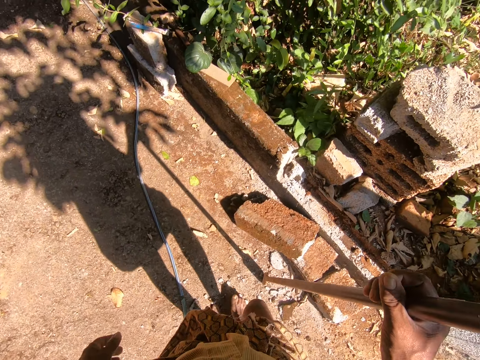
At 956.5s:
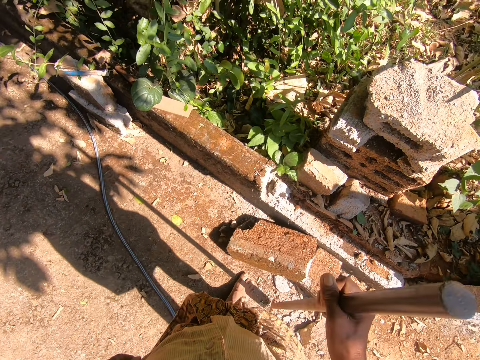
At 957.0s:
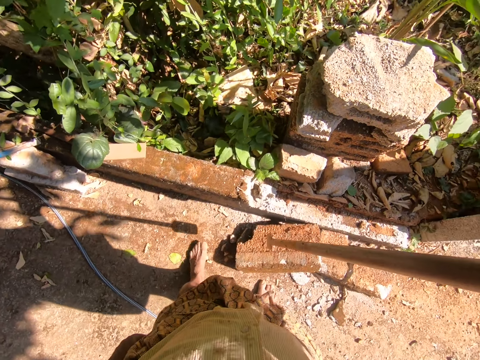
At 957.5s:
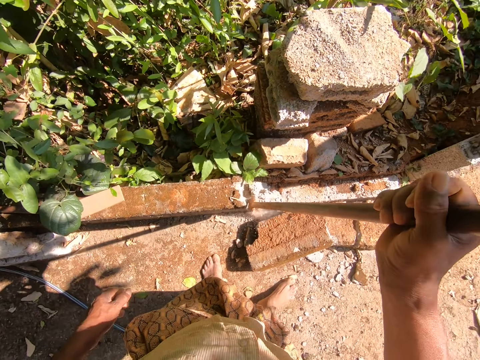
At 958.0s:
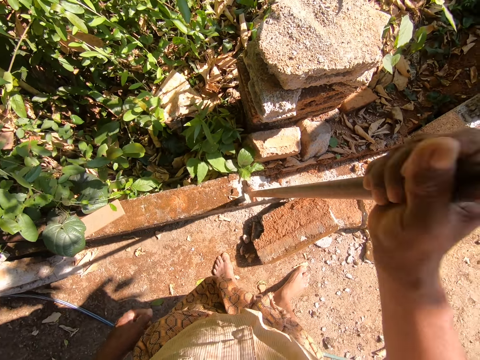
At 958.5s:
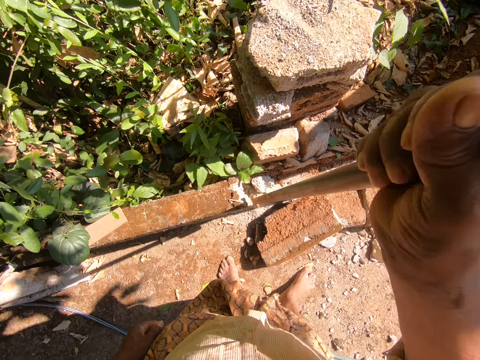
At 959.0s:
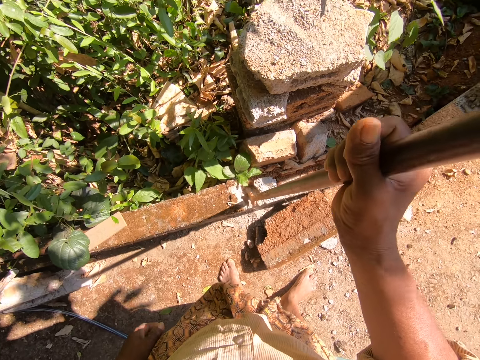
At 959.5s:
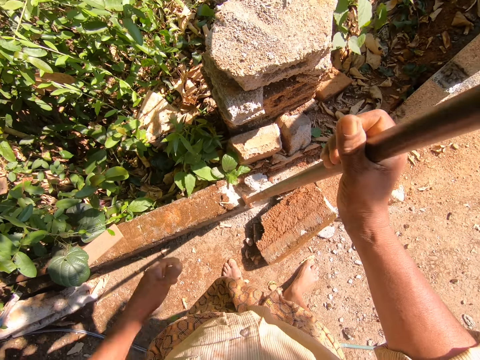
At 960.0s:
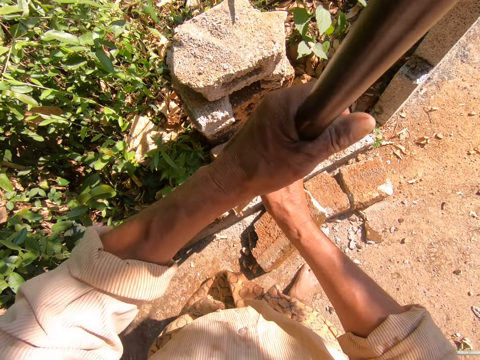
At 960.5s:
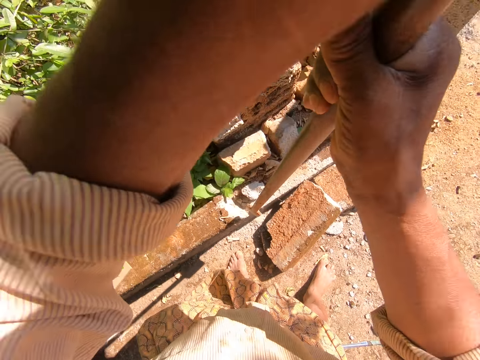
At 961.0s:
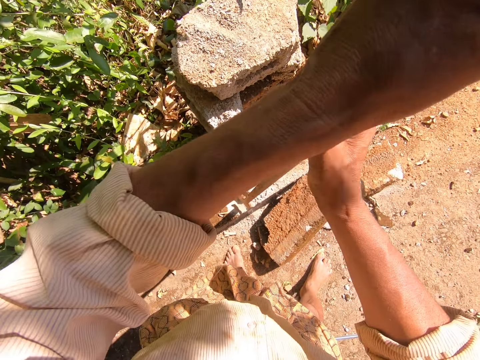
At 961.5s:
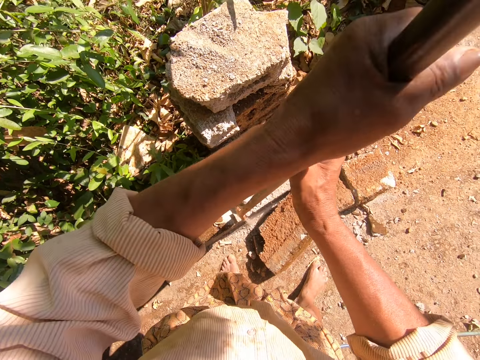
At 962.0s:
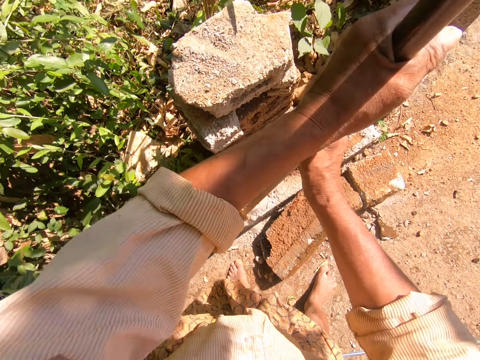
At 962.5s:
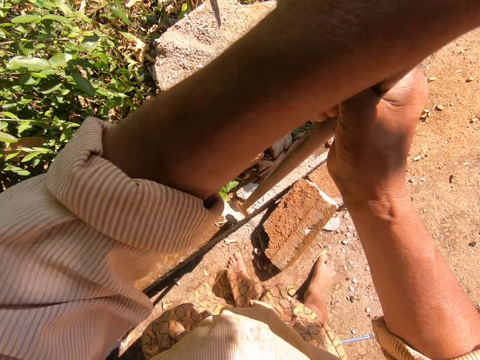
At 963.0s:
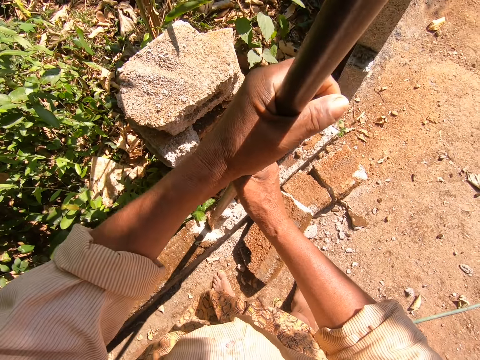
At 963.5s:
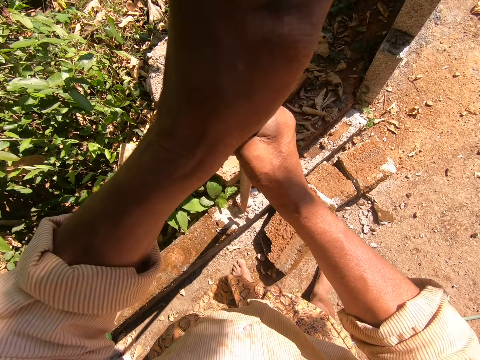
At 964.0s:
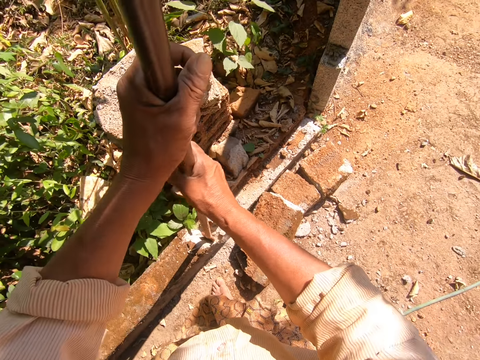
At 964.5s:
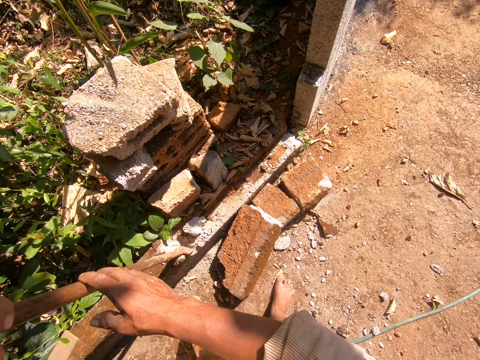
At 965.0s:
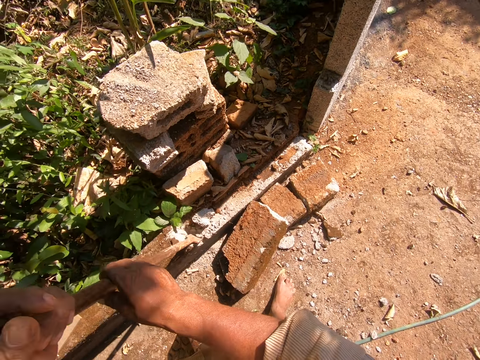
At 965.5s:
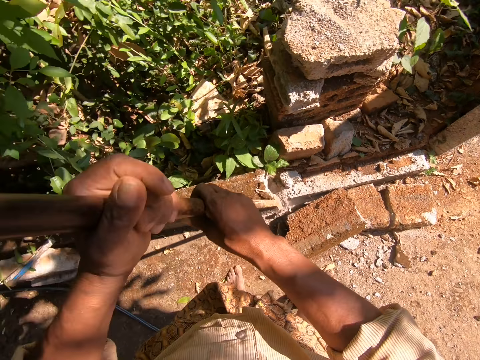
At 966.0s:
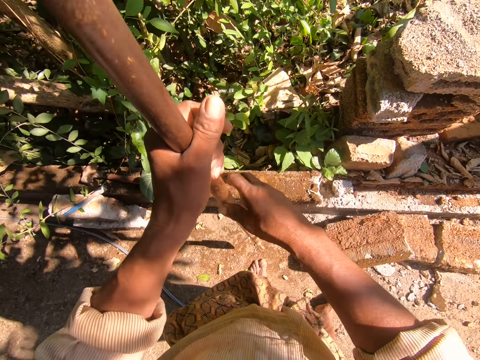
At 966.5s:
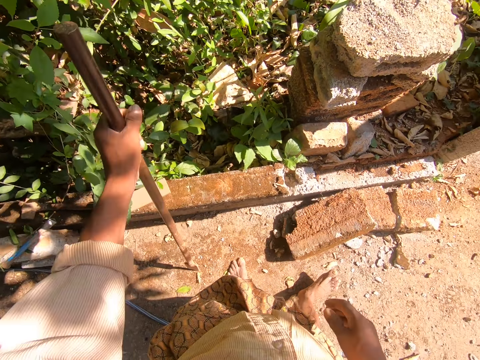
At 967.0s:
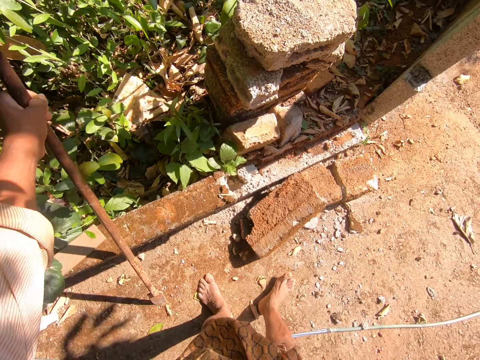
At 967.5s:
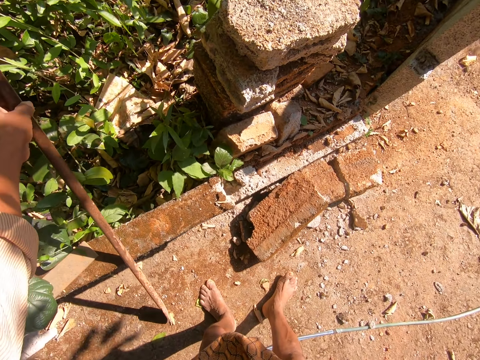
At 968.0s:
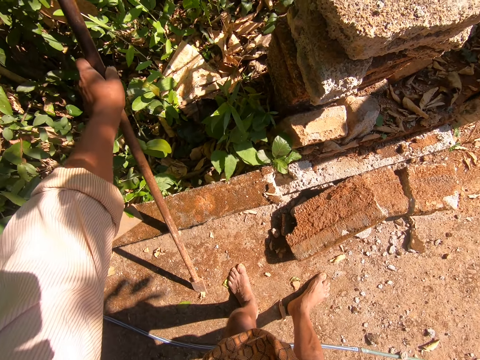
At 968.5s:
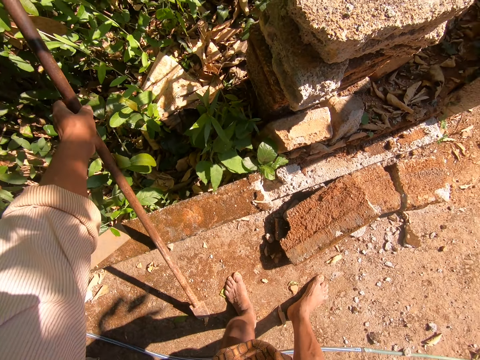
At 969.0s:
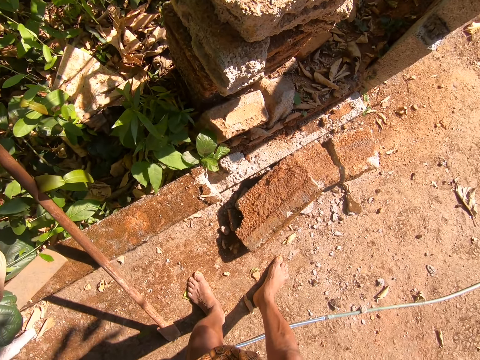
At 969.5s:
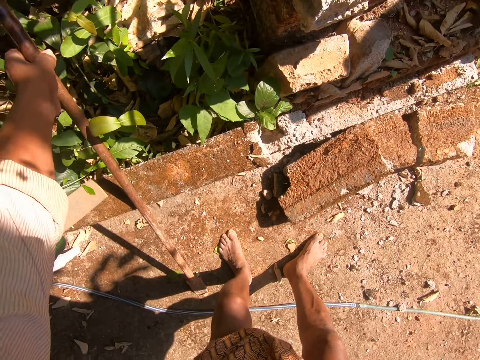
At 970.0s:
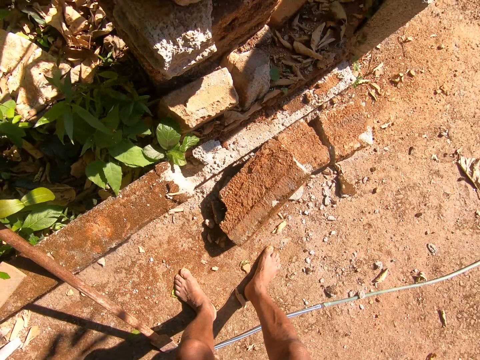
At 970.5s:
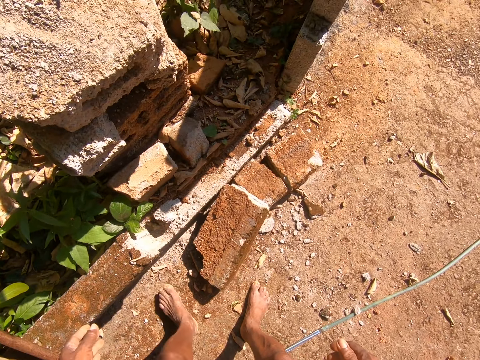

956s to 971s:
The camera wearer walks around the compound. They adjust the stones with the digging bar. They break the wall. They hold the digging bar with both hands. They adjust the stones with the digging bar. They drop the digging bar on the ground. They adjust the digging bar.

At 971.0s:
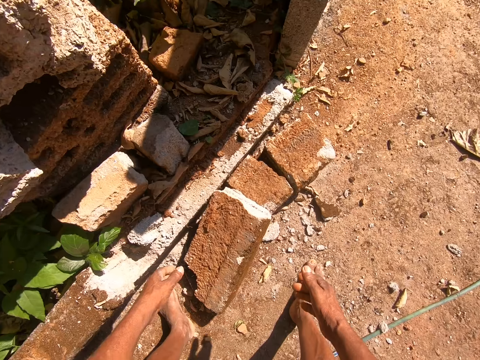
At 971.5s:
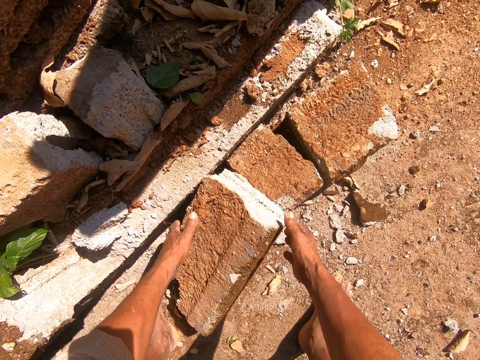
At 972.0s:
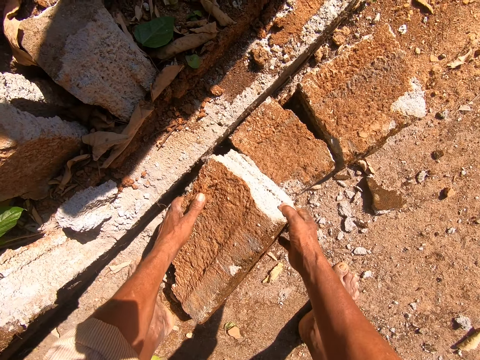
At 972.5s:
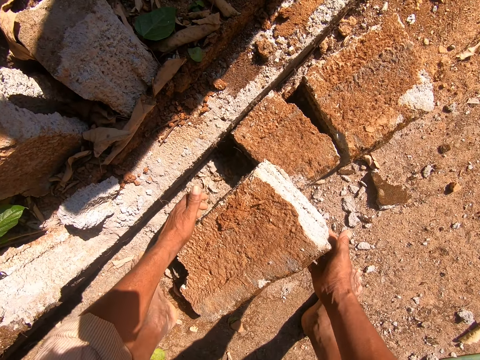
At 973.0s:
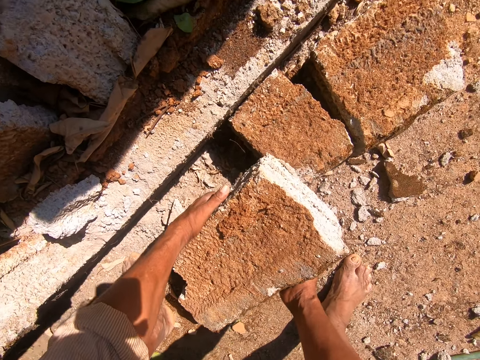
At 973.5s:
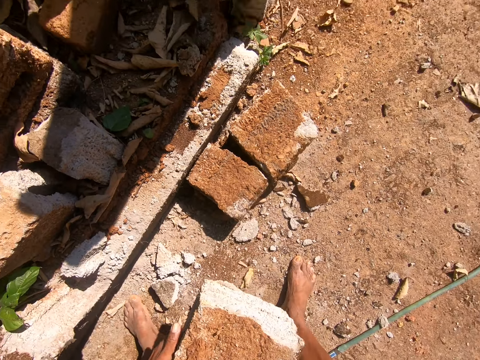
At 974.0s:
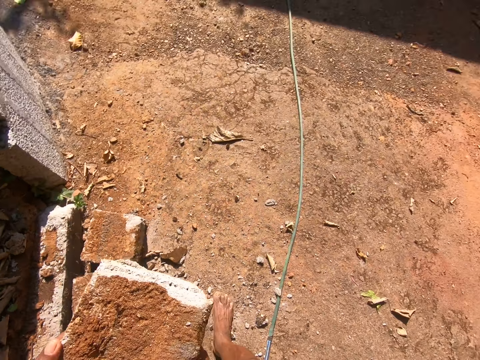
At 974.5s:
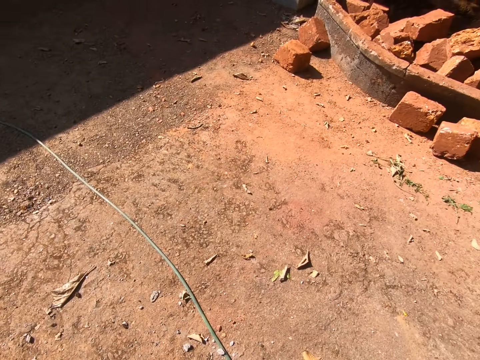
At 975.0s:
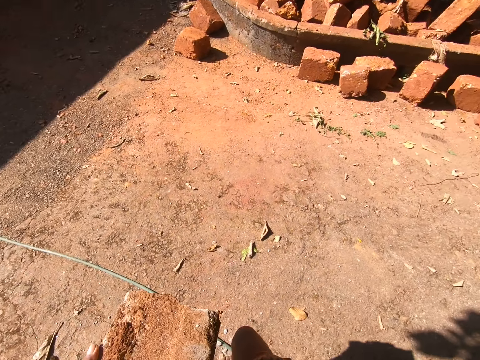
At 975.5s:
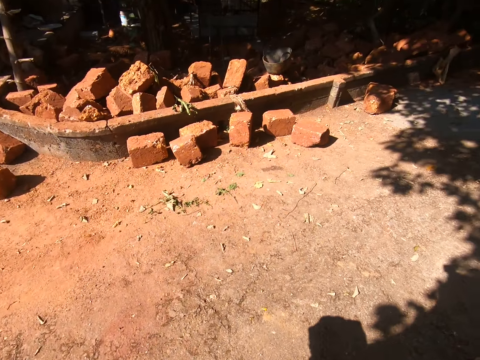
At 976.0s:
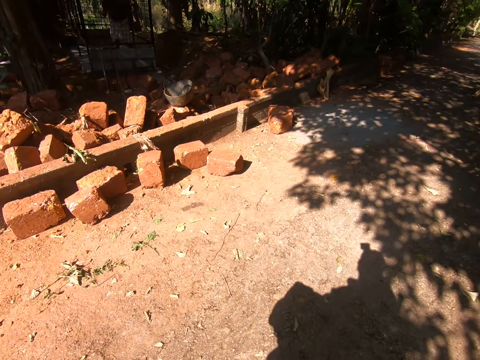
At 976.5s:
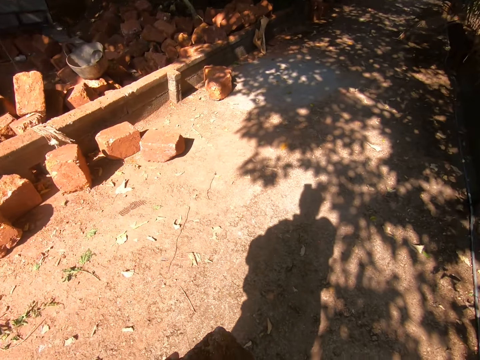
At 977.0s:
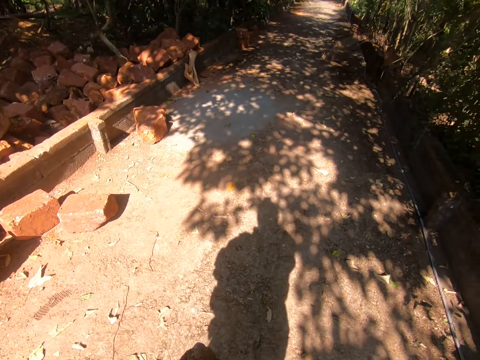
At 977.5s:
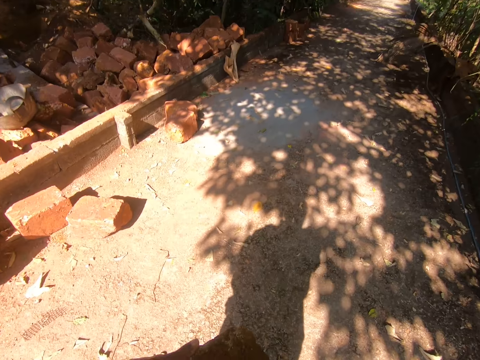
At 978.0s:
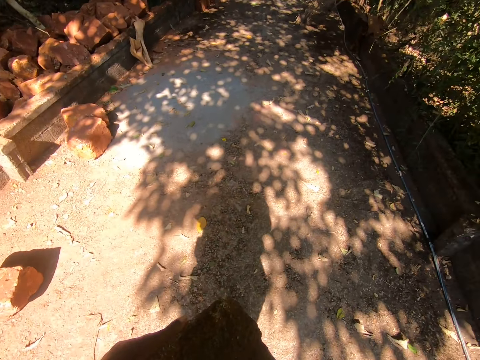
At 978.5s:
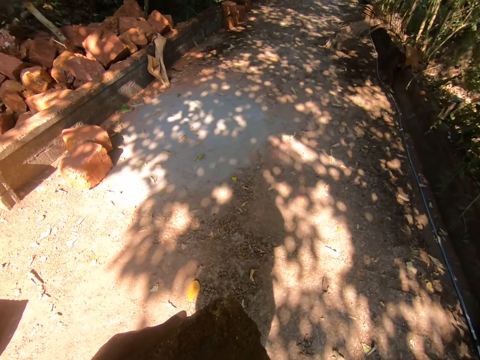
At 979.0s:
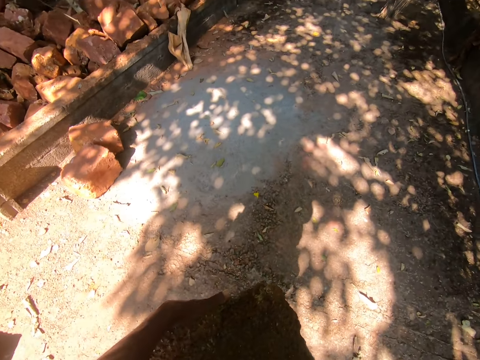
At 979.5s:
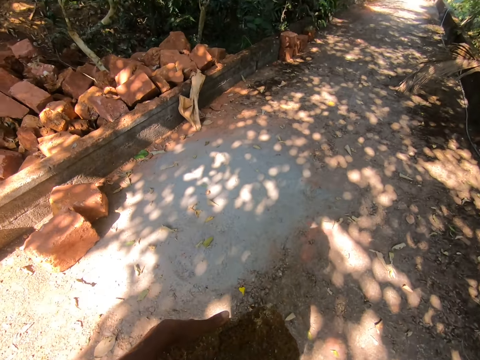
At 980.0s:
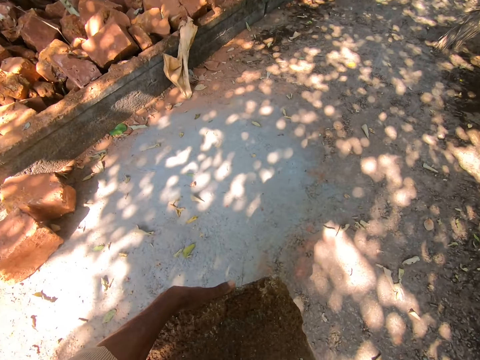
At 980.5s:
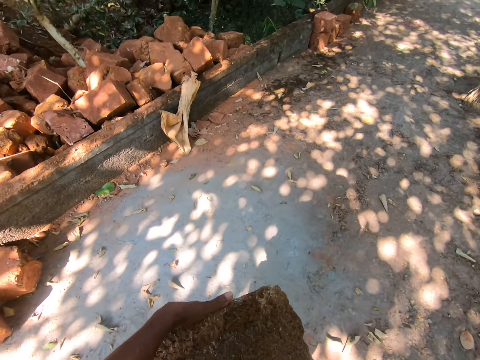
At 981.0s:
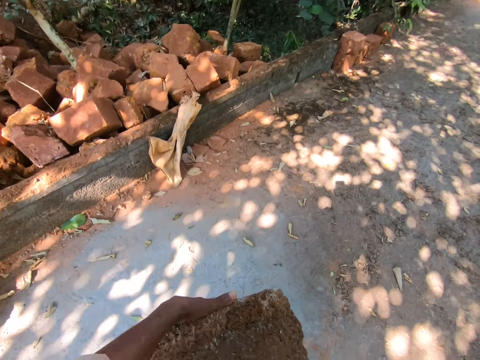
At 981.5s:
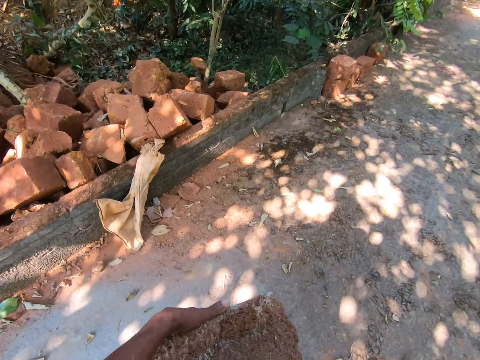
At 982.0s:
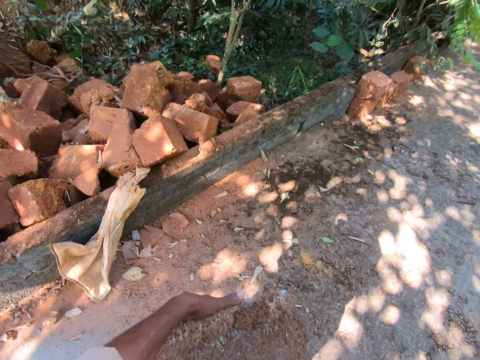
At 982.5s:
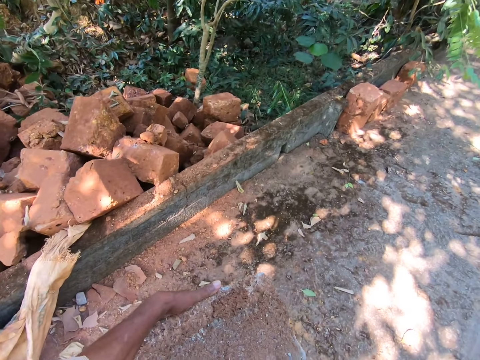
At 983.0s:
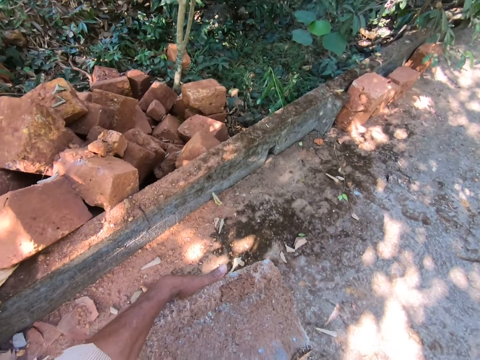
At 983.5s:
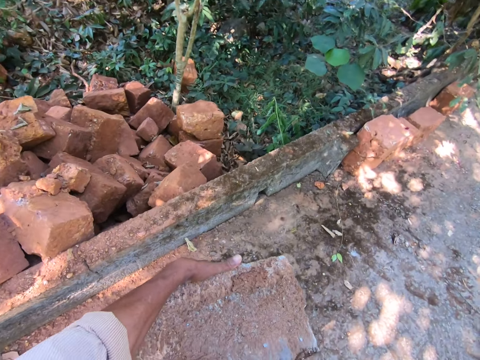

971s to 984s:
The camera wearer picks up a brick. They walk around the compound.
